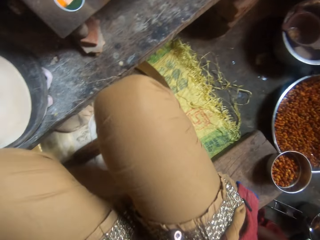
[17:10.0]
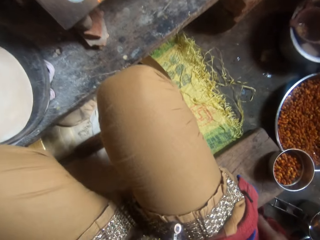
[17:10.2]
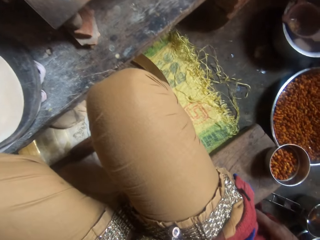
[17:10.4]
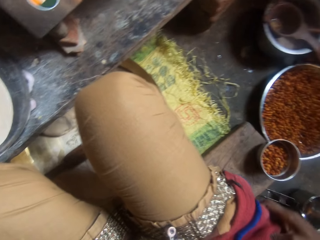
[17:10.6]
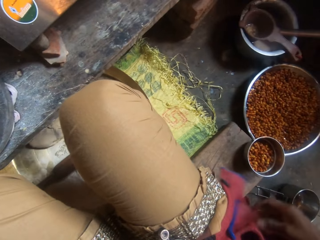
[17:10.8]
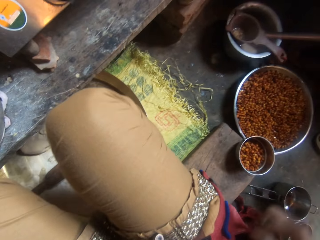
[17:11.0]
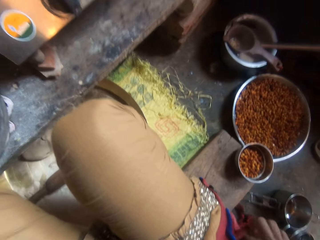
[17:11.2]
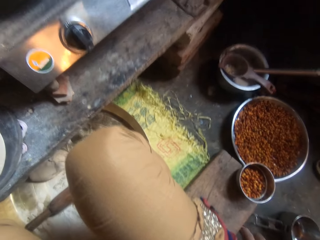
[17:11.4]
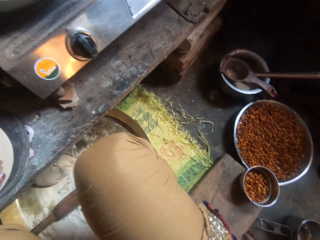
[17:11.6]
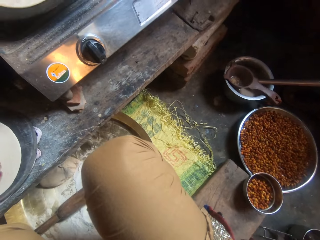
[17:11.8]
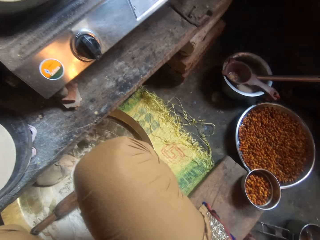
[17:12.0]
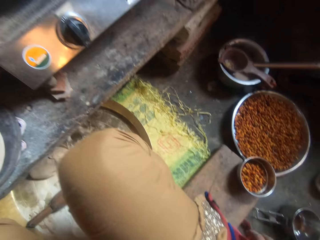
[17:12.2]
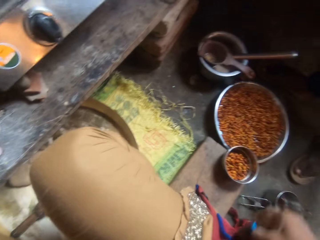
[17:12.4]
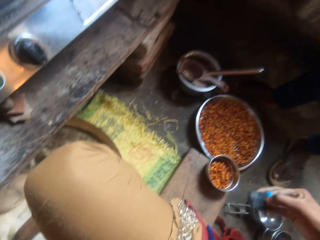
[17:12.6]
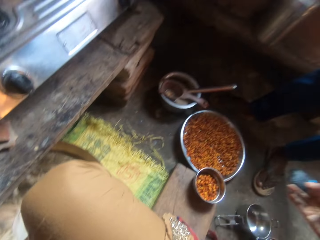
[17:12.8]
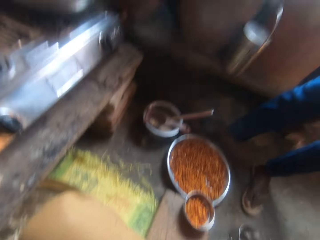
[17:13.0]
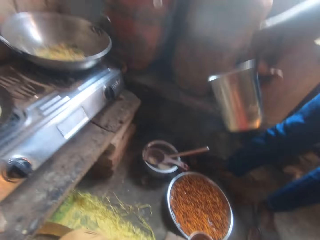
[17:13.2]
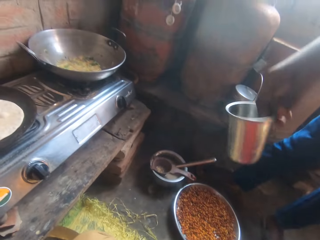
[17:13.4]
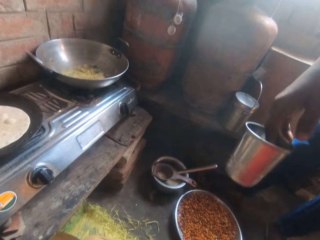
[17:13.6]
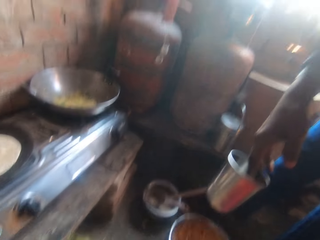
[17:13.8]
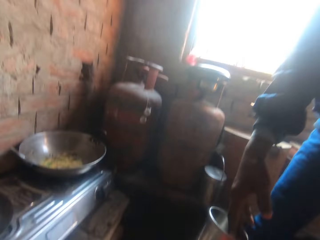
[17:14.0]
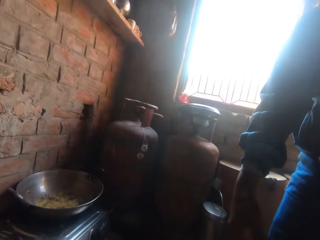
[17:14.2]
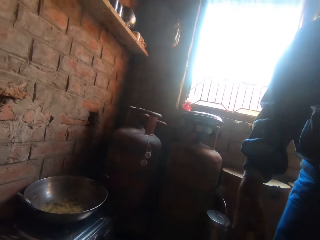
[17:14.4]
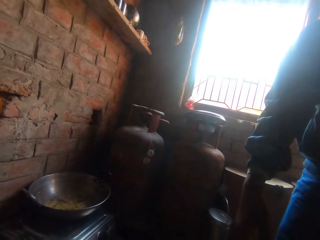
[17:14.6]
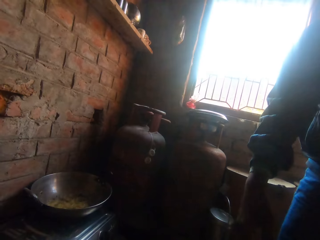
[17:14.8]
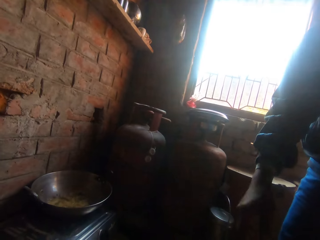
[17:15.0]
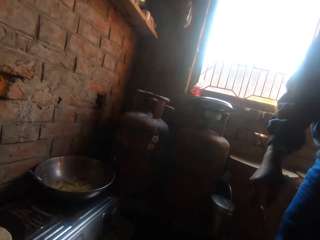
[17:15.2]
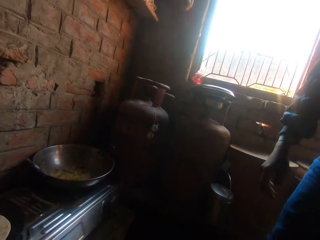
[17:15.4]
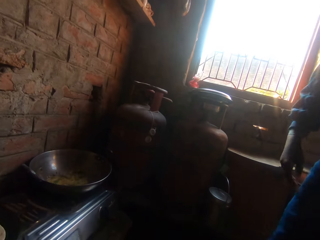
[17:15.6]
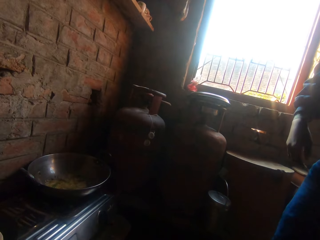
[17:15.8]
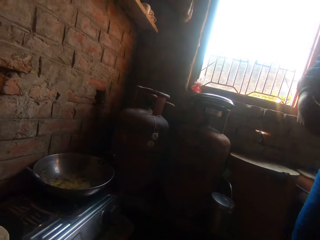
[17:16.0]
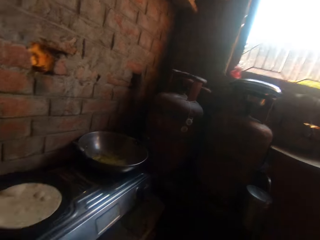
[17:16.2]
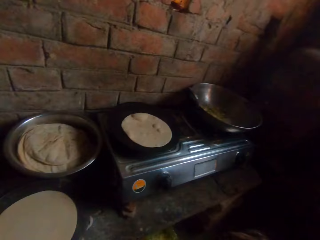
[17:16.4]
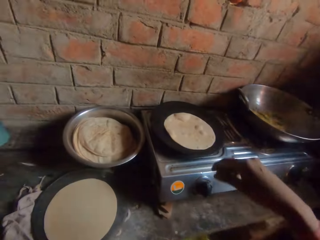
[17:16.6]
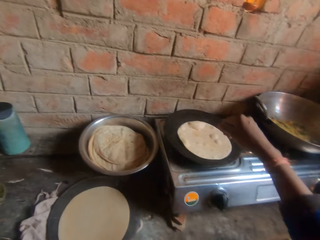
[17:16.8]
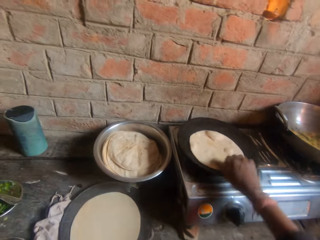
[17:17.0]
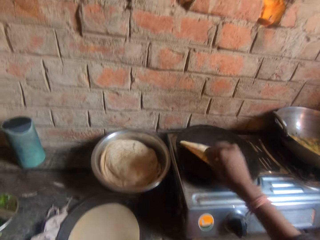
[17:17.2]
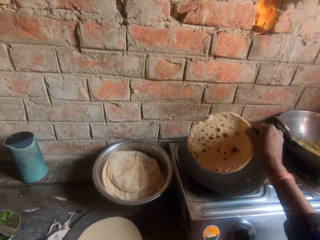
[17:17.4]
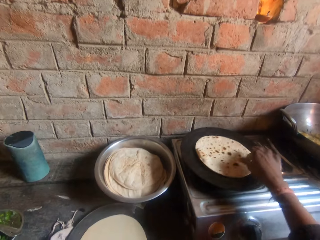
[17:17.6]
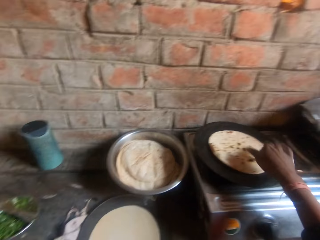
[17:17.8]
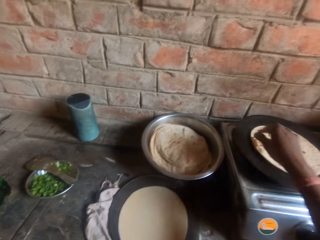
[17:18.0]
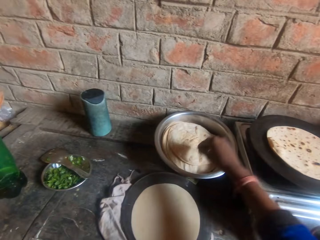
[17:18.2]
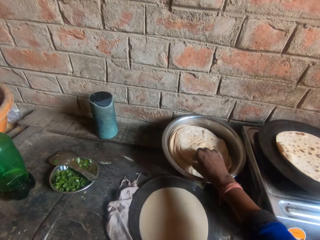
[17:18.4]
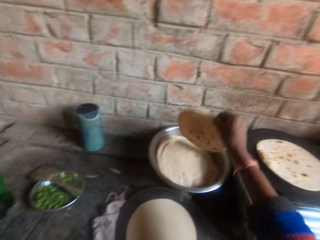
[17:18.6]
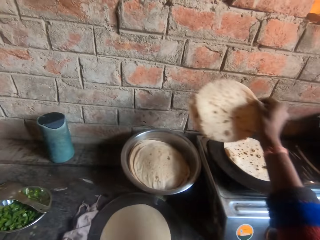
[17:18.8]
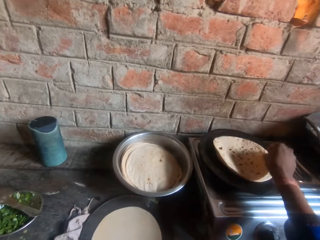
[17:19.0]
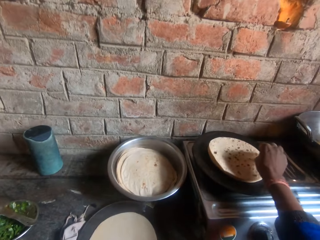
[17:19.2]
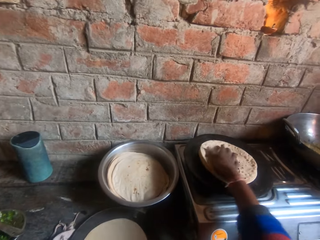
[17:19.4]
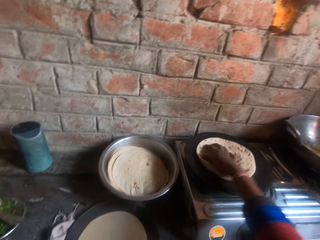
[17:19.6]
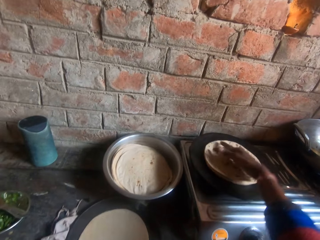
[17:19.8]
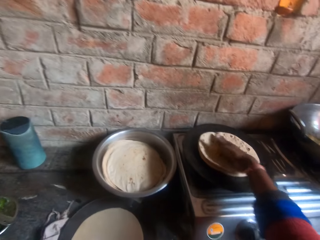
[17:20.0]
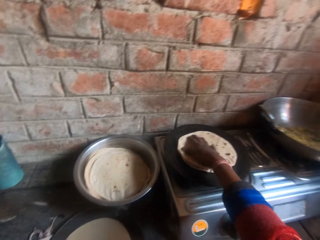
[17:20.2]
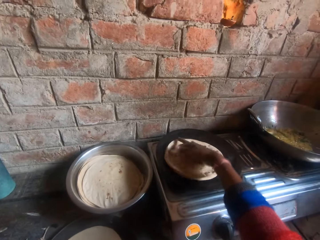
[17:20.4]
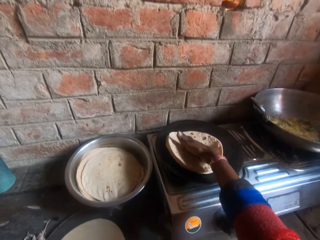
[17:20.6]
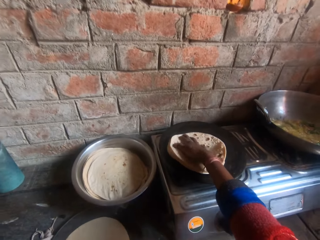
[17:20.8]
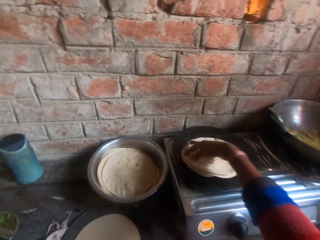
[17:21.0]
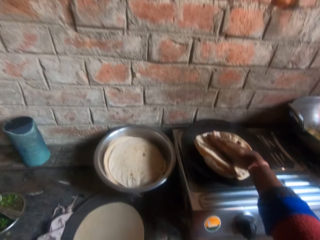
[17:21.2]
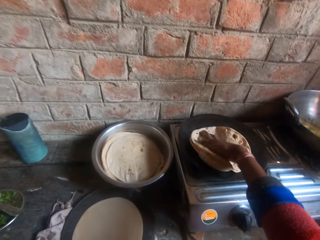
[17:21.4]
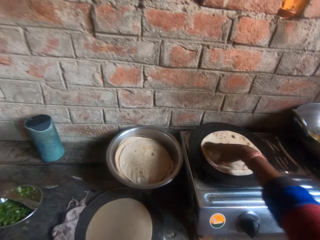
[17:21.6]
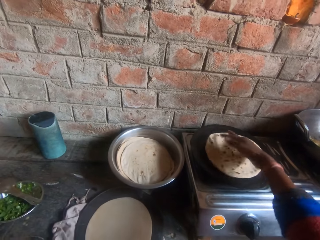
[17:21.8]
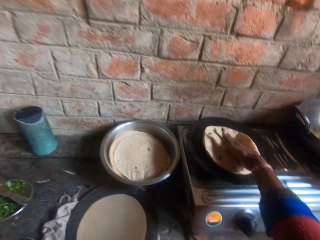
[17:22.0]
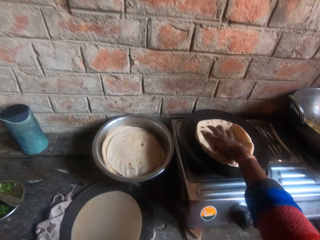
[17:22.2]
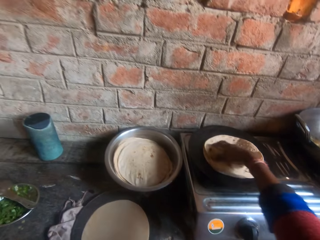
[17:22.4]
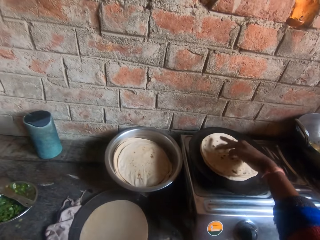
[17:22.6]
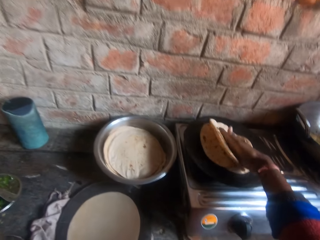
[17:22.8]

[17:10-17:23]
The camera wearer looks around a kitchen. A man puts down a cup on the floor. The camera wearer flips the roti or flat bread on the griddle or flat pan. They move another roti from the bowl to the griddle. They press the roti together on the griddle. They adjust the flat bread on the flat pan.

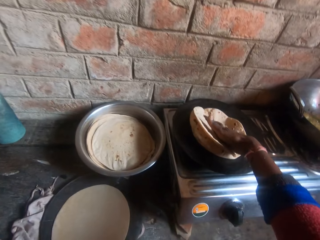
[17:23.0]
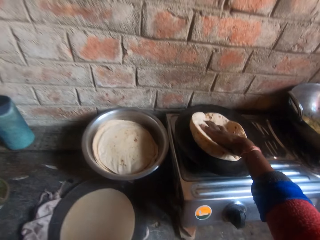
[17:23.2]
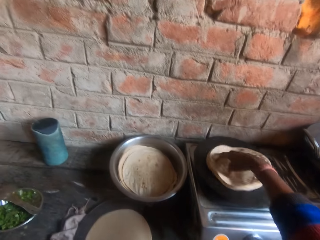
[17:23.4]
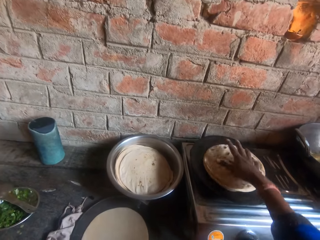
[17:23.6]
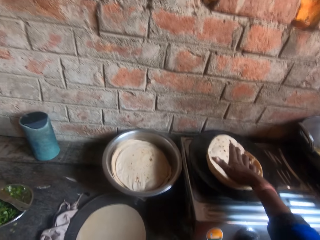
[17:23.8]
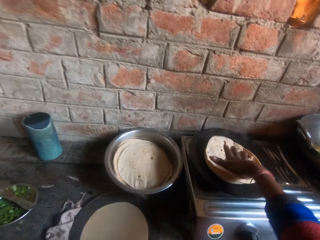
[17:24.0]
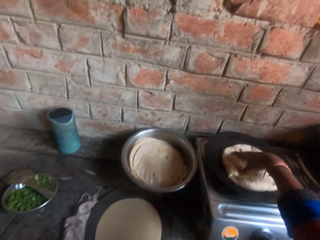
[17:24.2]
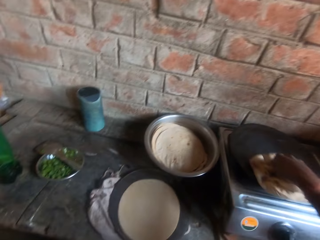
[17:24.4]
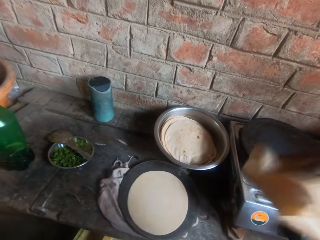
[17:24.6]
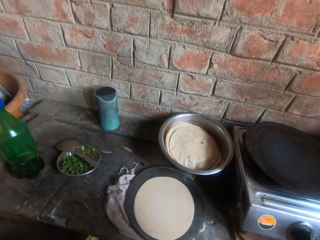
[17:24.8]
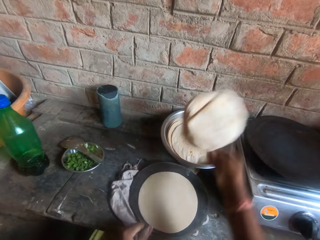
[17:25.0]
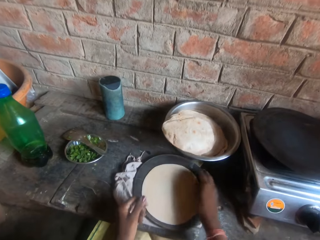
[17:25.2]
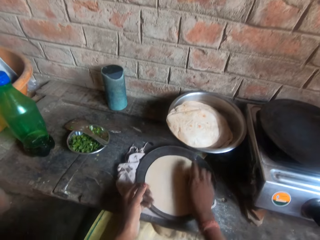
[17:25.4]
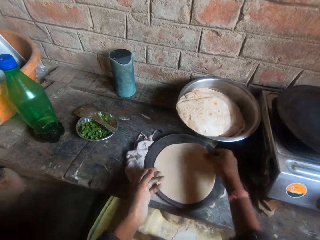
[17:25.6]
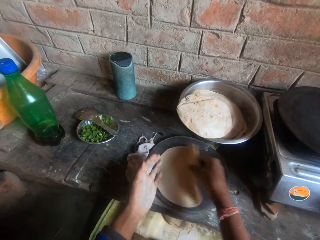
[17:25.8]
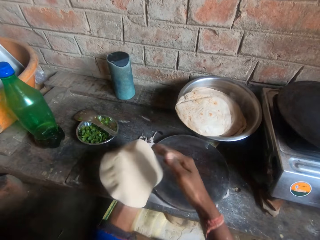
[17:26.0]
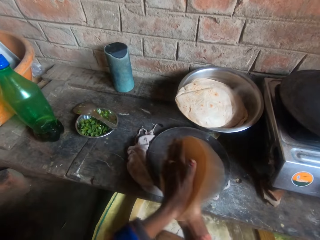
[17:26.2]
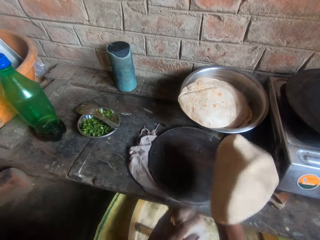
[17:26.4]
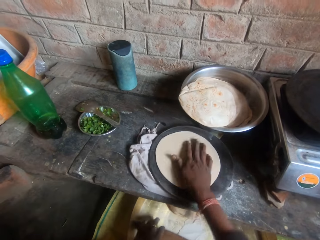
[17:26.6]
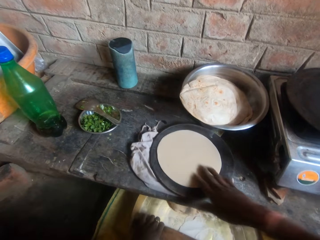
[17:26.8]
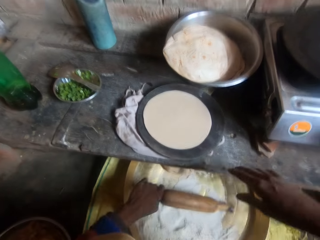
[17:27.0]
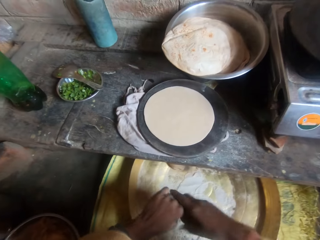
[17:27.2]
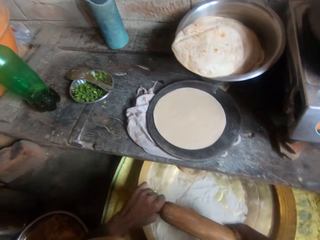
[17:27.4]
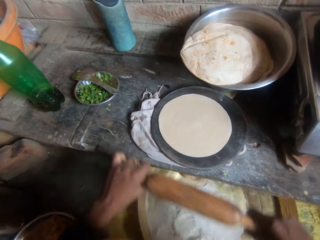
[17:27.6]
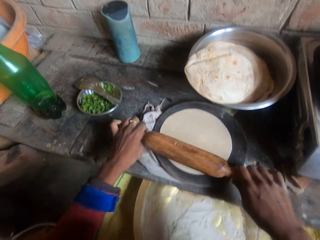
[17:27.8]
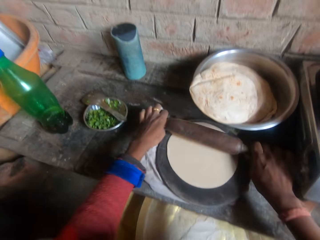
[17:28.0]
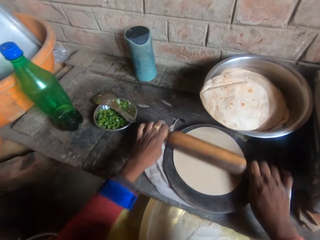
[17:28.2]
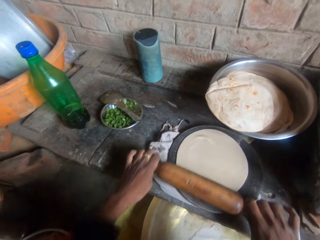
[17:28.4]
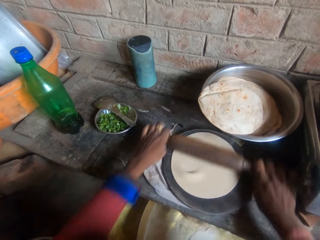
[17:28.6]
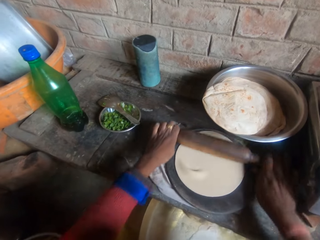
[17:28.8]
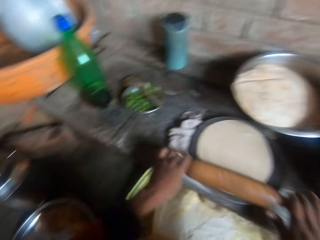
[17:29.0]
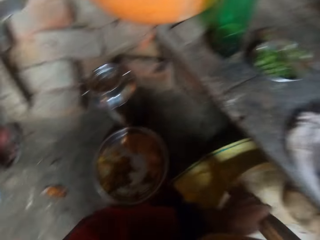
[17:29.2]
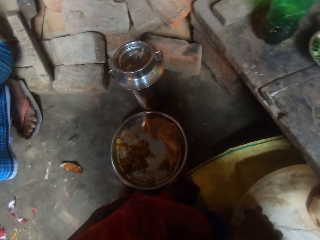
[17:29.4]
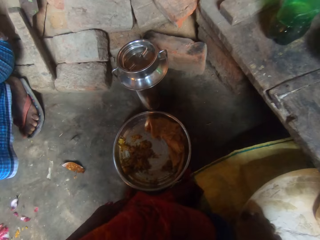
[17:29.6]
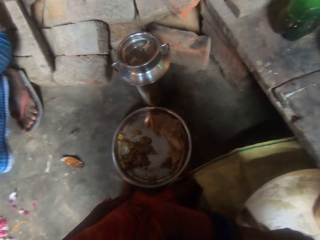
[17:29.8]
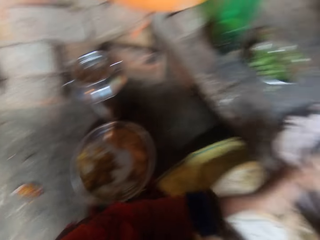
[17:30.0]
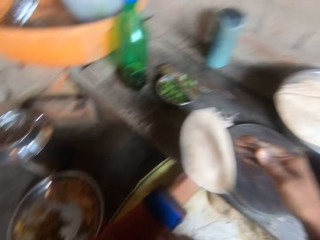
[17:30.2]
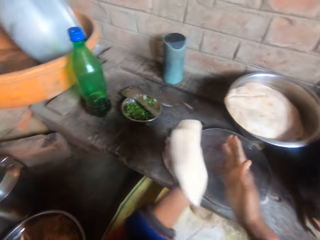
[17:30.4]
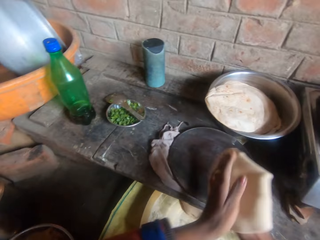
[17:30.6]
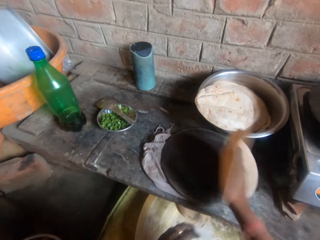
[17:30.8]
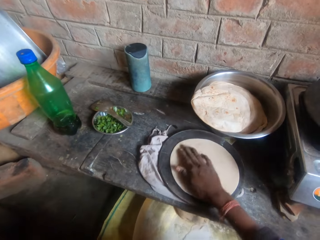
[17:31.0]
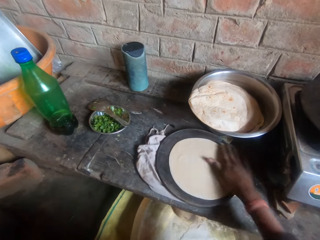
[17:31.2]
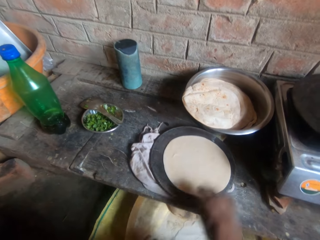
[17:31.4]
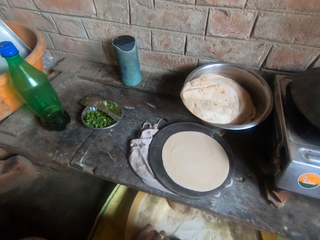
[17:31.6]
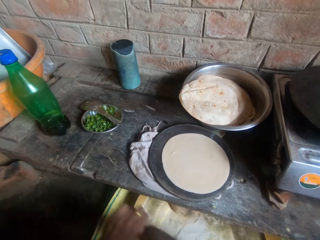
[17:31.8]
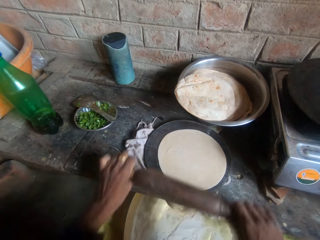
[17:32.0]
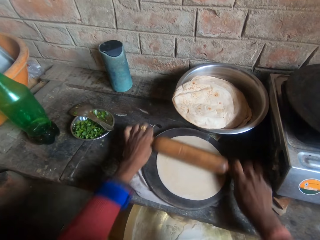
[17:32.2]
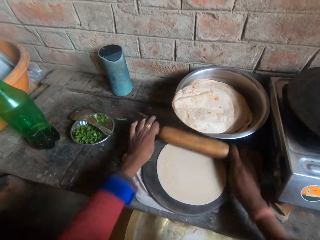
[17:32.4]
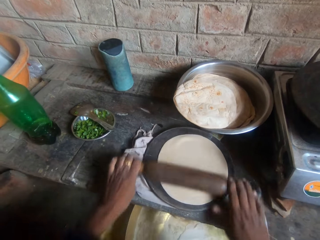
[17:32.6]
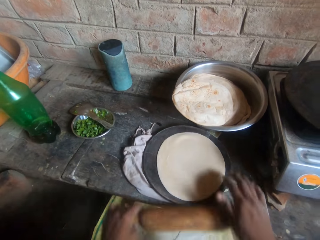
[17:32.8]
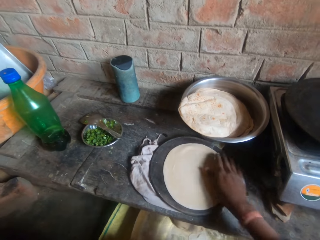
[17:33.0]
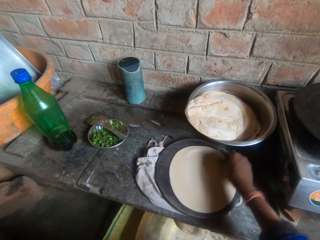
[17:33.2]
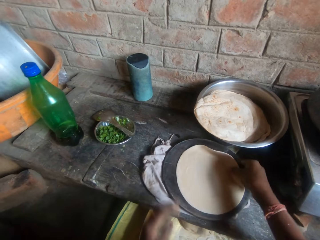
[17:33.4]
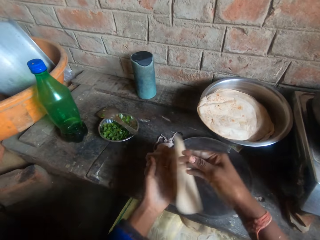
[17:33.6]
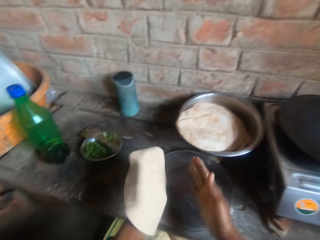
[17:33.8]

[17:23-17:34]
The camera wearer drops the roti or flat bread in the bowl on the table. They flip the flat bread on a round wooden pan. They pick up the dough from the board. They drop the dough on the board. They knead the dough on the board with a rolling pin. They put down the rolling pin in a tray. A man sits on the floor. The camera wearer picks up the dough from the board and drops the dough on the board. They flip the flat bread on the round wooden pan. They knead the dough on the board with the rolling pin.
